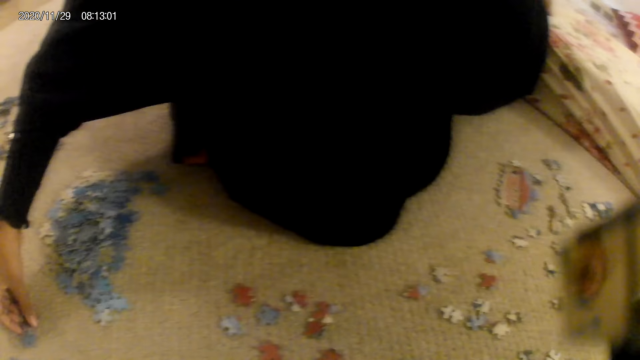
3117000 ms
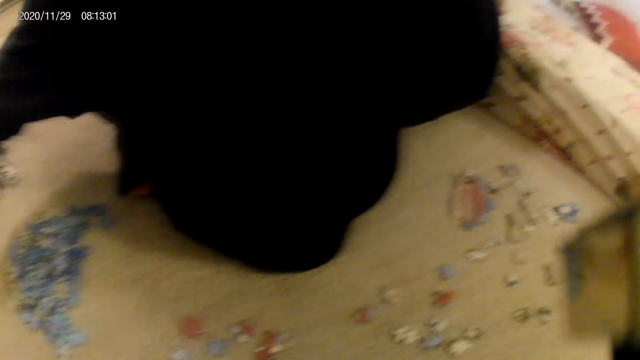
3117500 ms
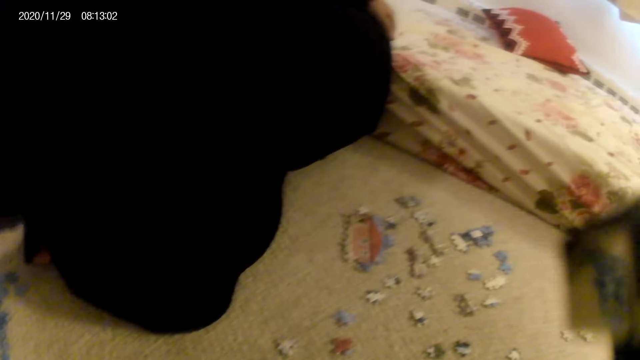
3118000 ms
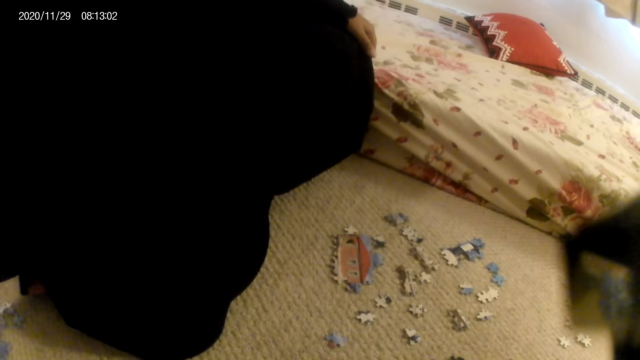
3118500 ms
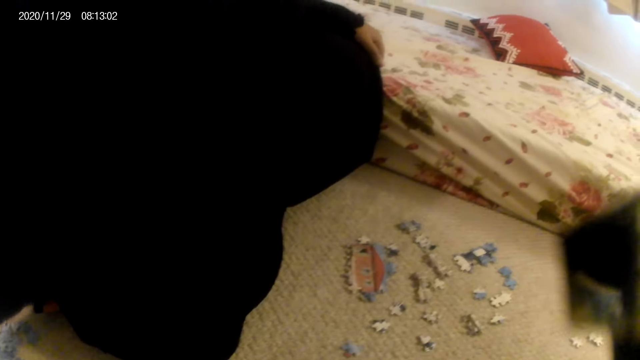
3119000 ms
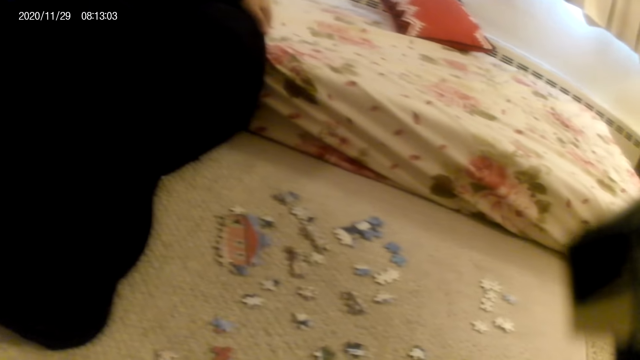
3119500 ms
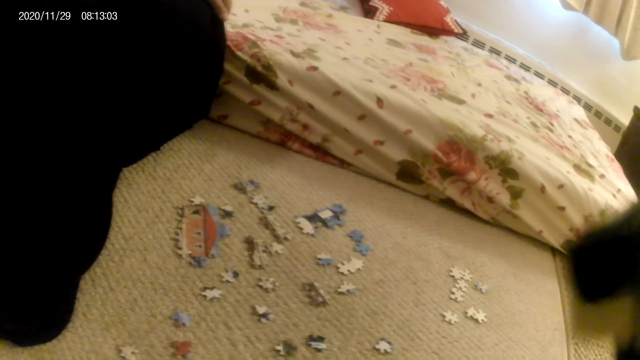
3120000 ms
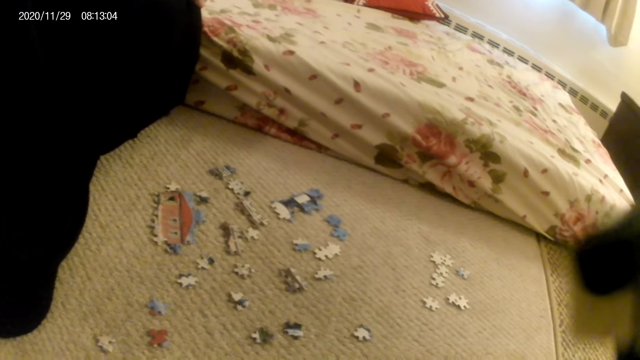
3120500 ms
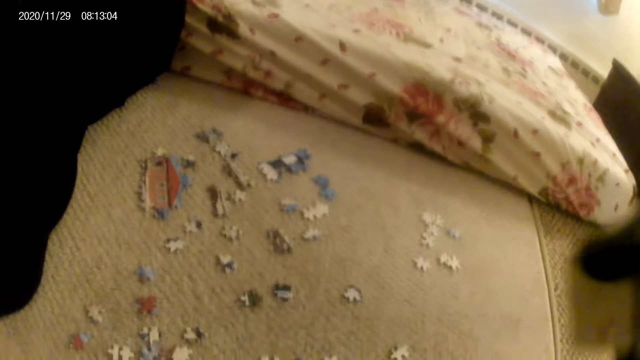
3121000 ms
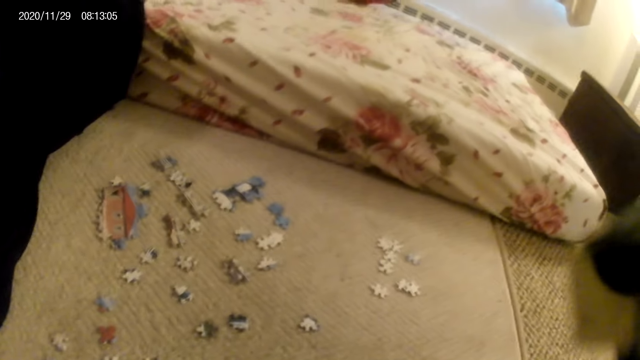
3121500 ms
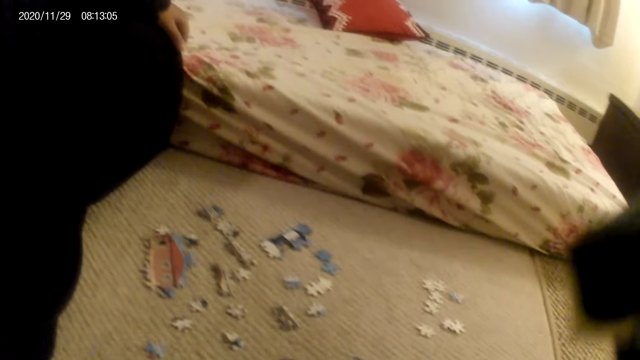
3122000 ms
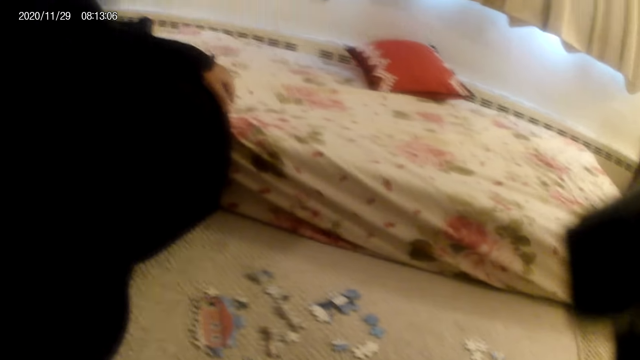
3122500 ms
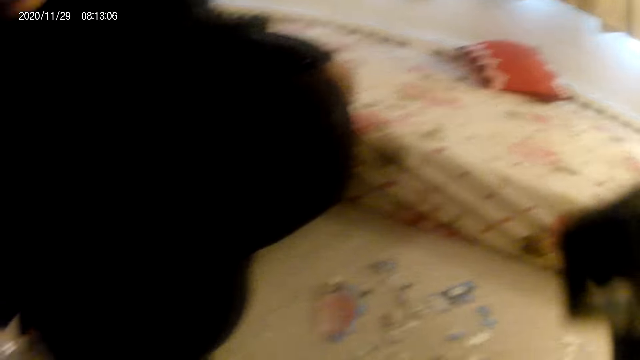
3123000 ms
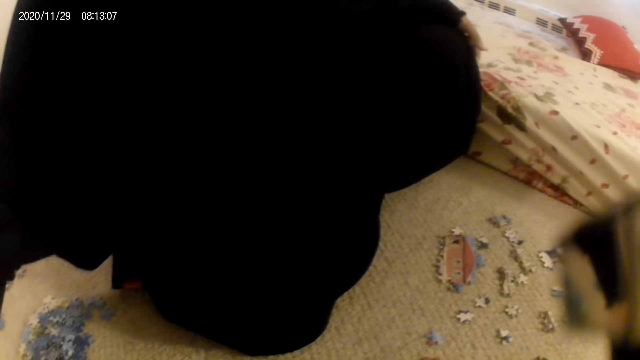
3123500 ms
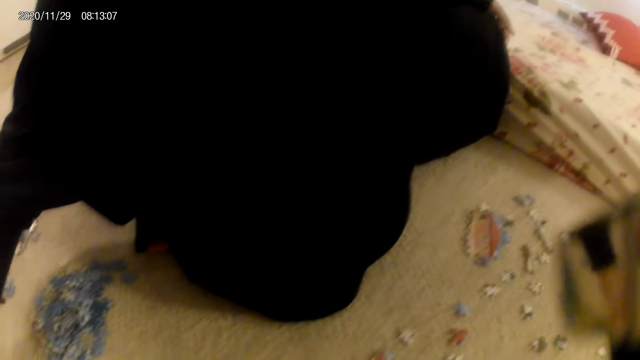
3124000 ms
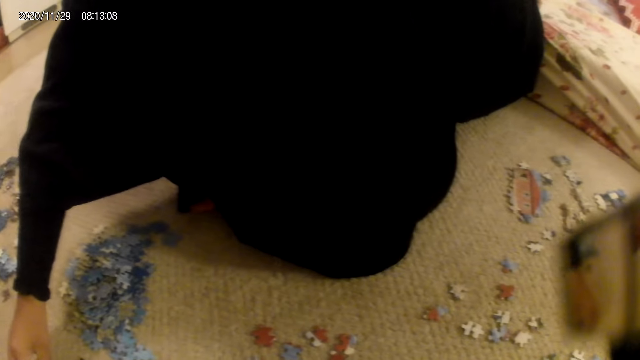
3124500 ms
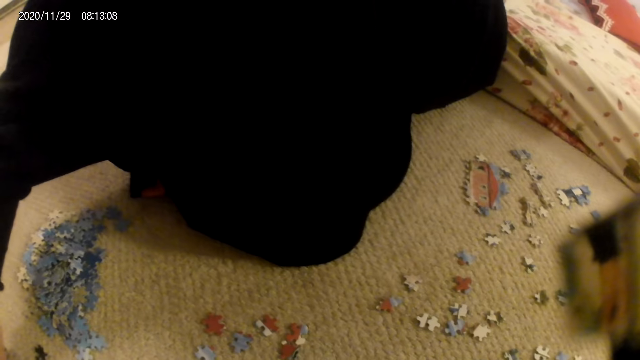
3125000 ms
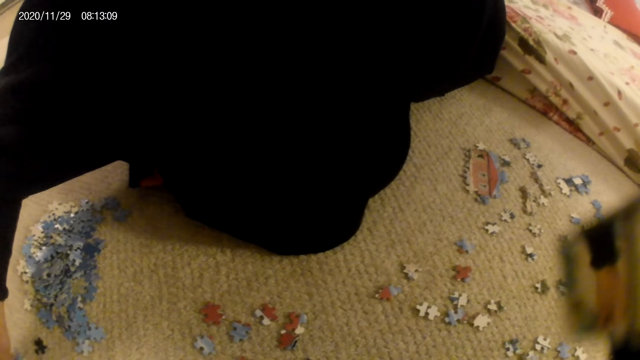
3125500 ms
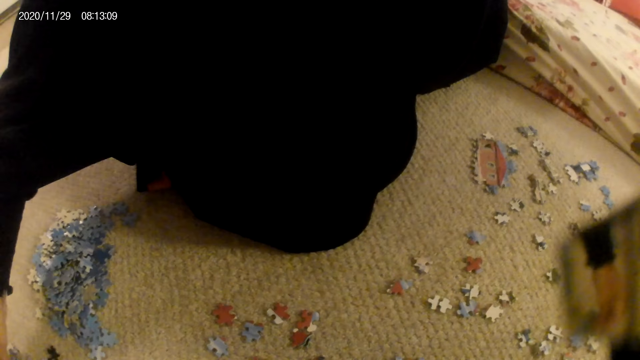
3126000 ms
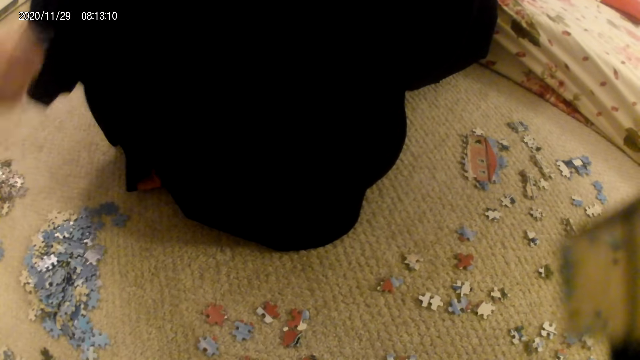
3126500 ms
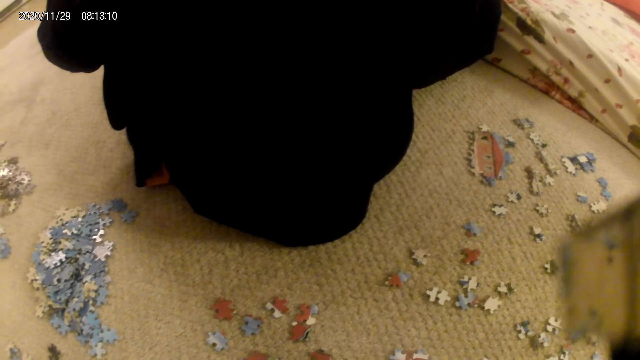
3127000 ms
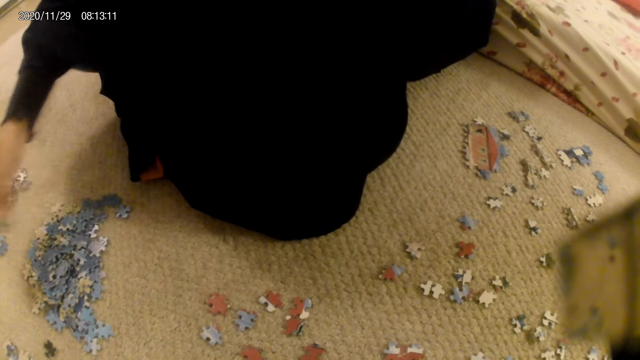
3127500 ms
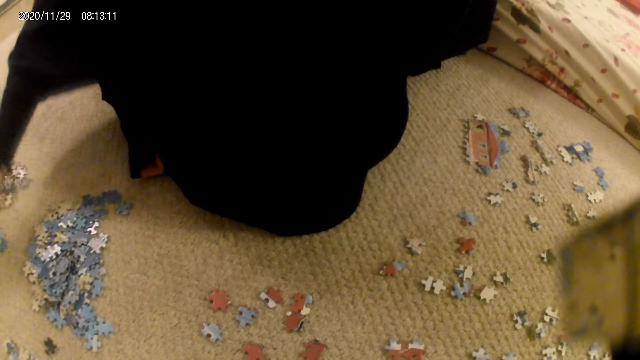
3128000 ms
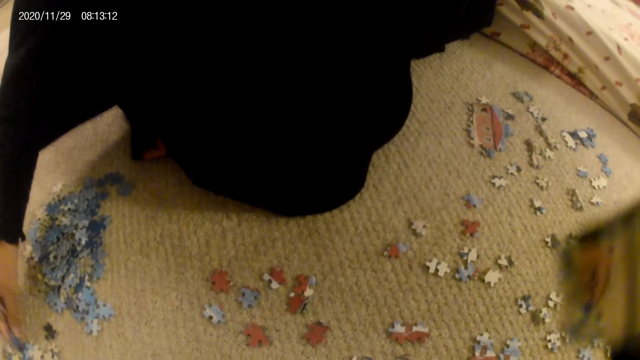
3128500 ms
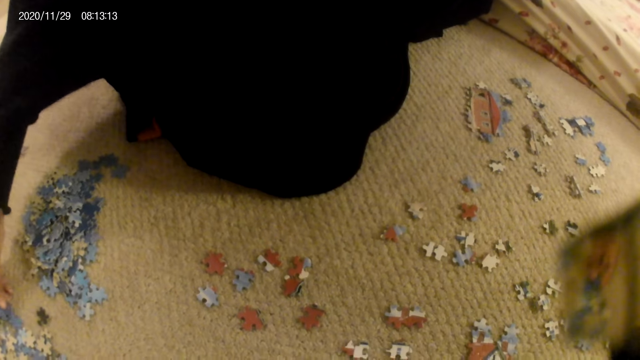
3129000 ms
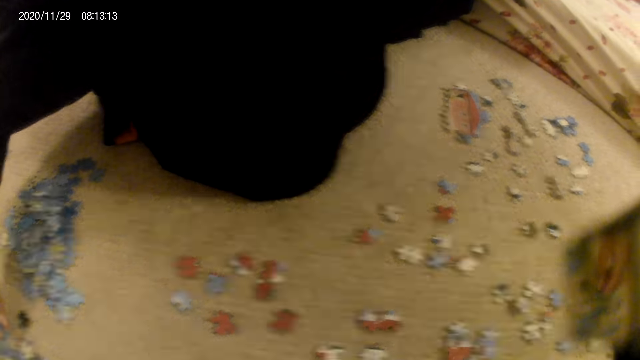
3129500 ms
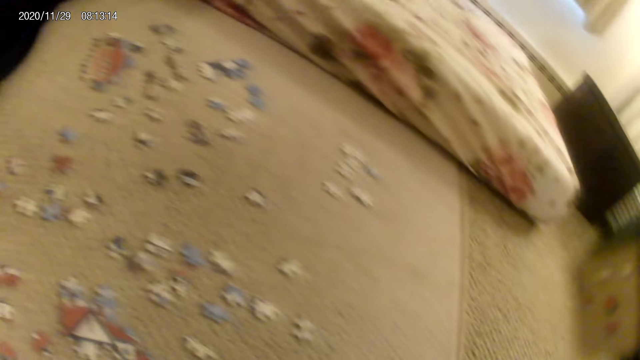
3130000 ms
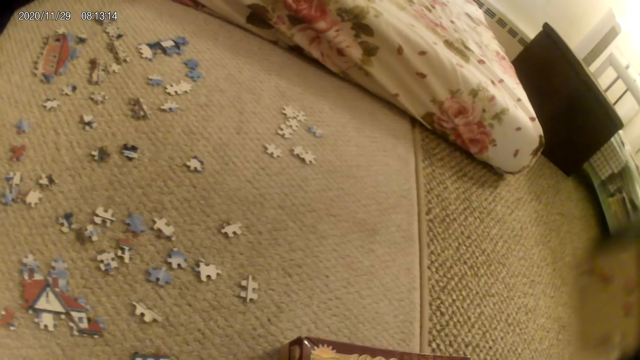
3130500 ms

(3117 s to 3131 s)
The lady does something. The lady picks up a puzzle piece, stares at the puzzle piece and places the puzzle piece on the floor.

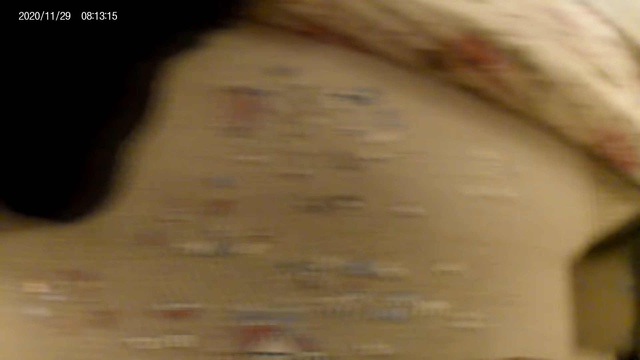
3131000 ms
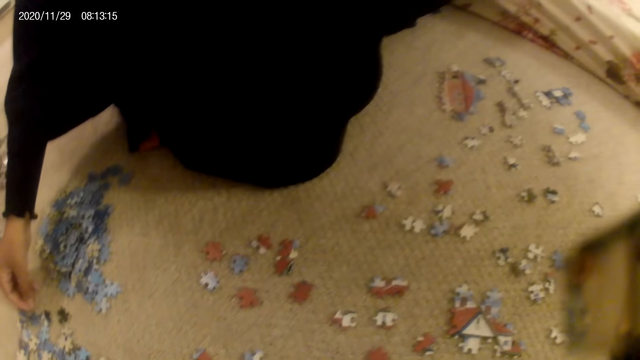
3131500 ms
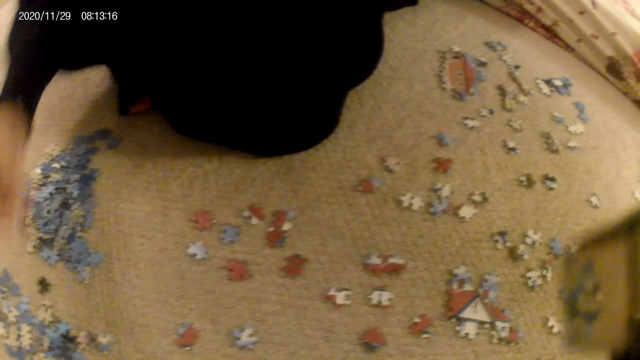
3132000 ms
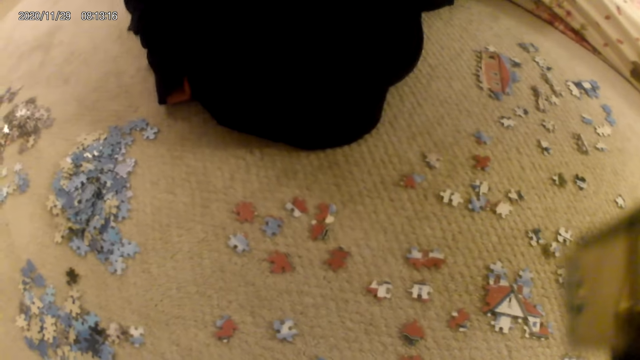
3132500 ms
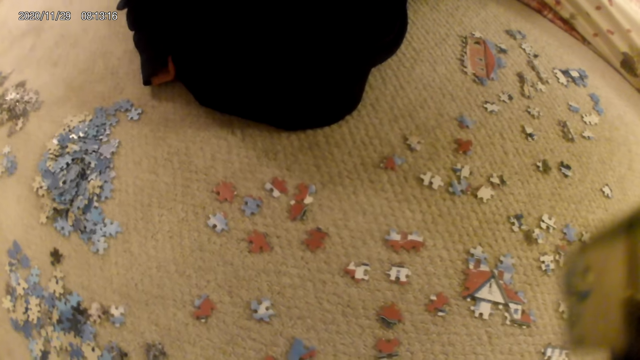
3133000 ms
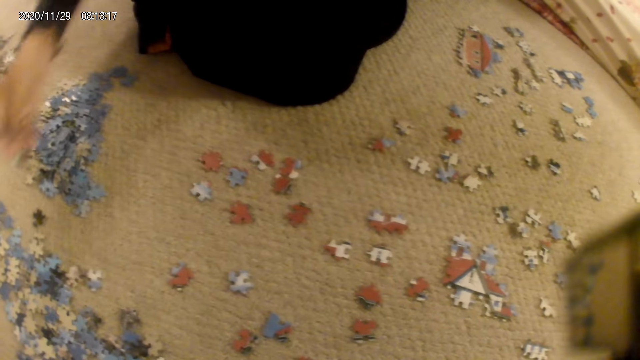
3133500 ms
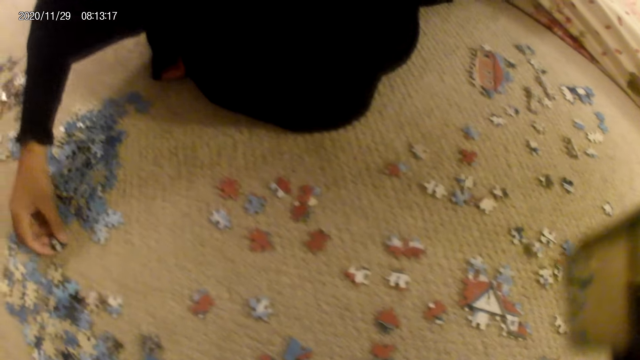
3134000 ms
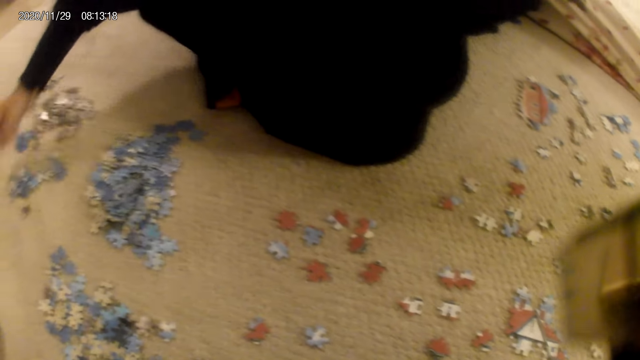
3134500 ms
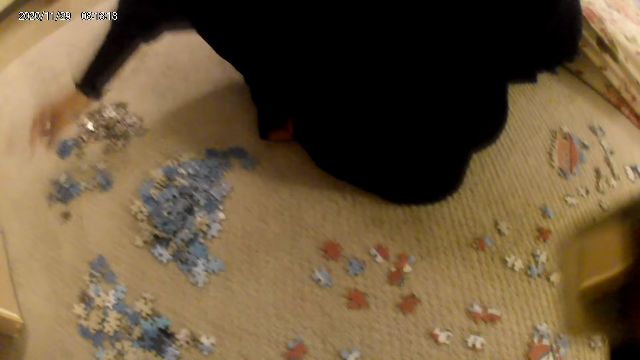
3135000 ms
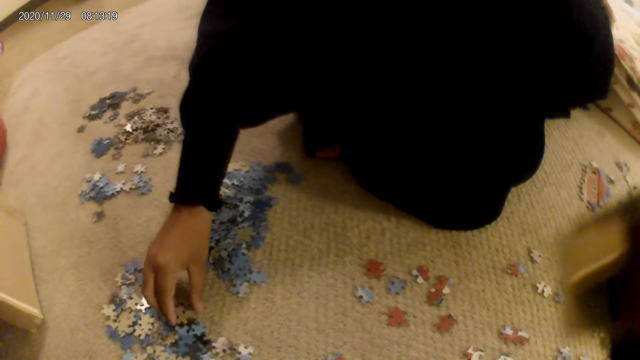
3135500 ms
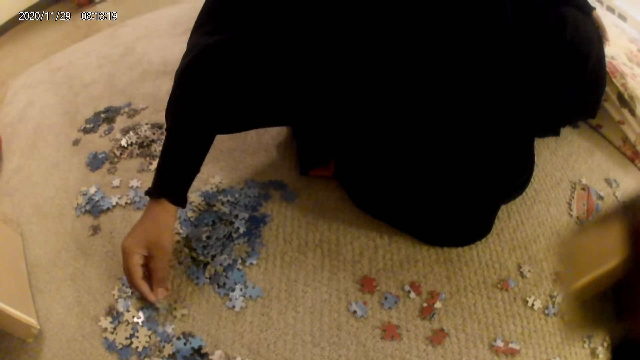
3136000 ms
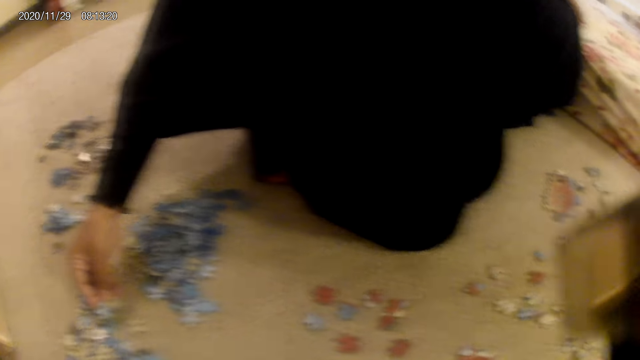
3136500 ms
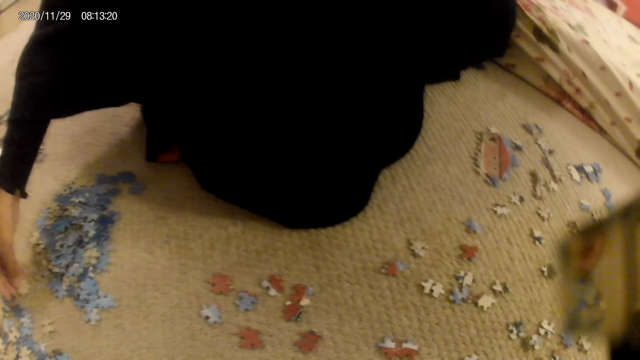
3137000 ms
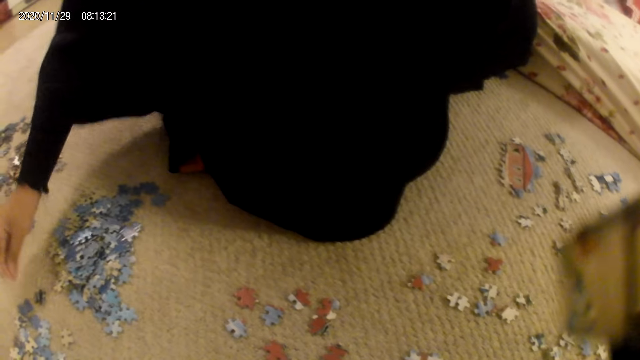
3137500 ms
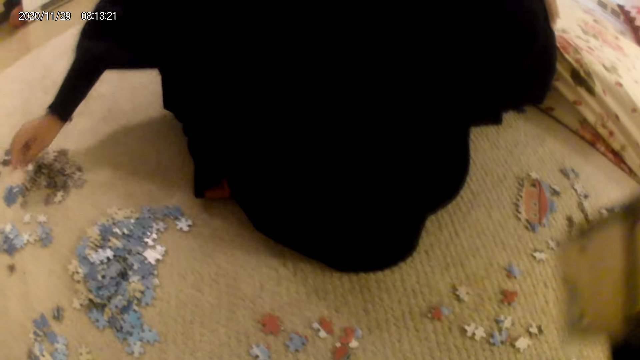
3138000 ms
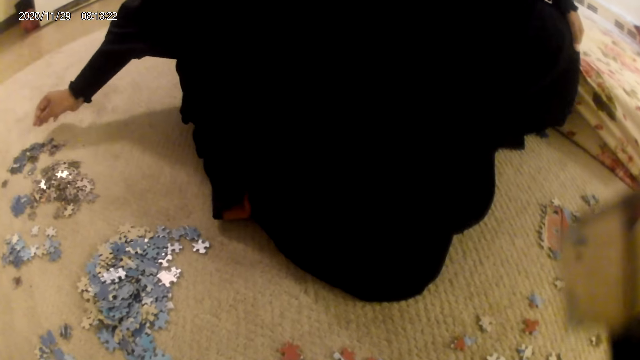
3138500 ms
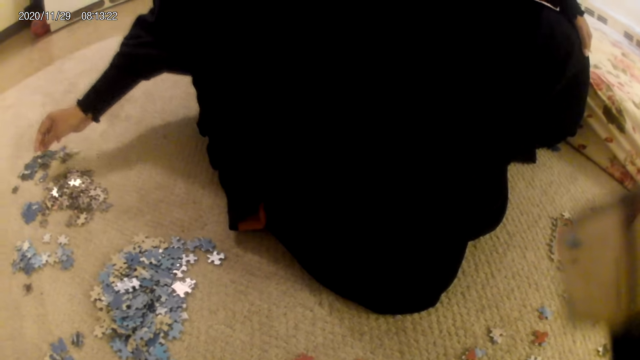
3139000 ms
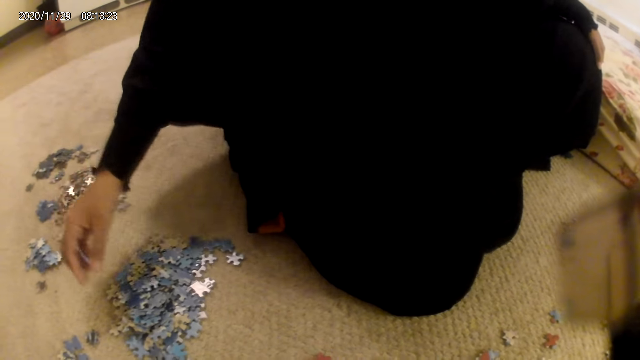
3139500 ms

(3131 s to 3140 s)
The lady picks up a puzzle piece and stares at the puzzle piece. The lady picks up a puzzle piece and throws the puzzle piece on the floor. The lady picks up puzzle pieces, stares at the puzzle pieces, places one puzzle piece on the floor, places a puzzle piece on the floor and stares at the puzzle pieces on the floor.
